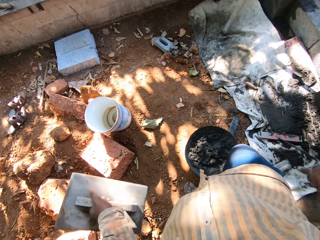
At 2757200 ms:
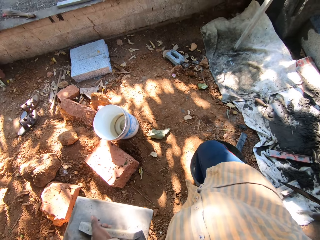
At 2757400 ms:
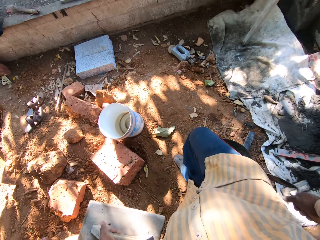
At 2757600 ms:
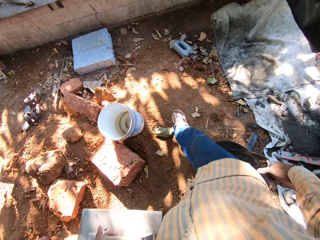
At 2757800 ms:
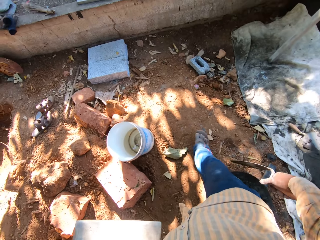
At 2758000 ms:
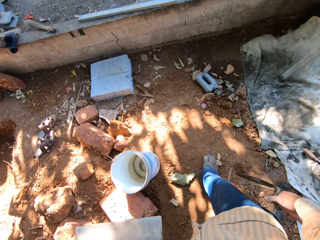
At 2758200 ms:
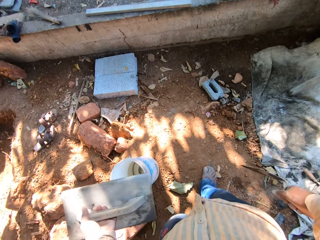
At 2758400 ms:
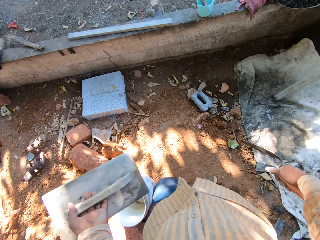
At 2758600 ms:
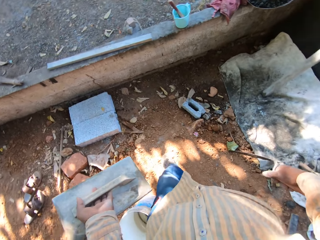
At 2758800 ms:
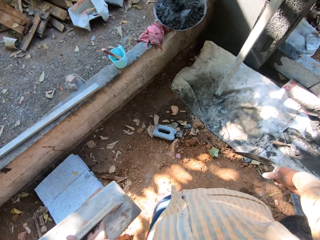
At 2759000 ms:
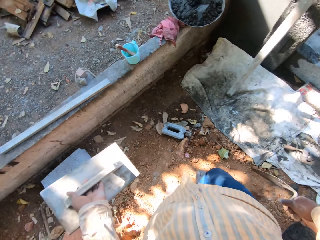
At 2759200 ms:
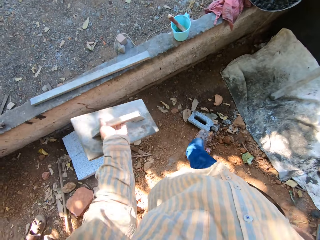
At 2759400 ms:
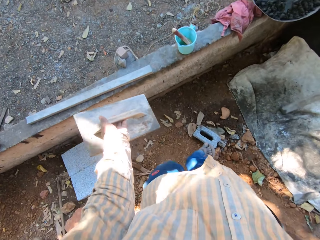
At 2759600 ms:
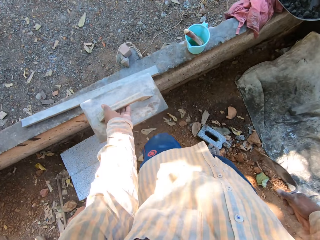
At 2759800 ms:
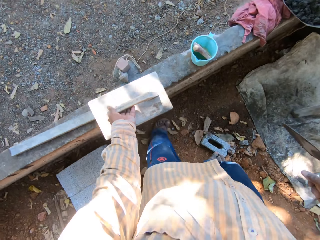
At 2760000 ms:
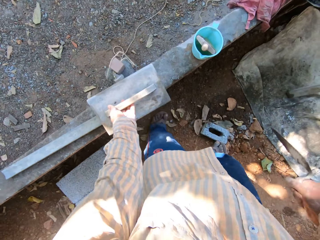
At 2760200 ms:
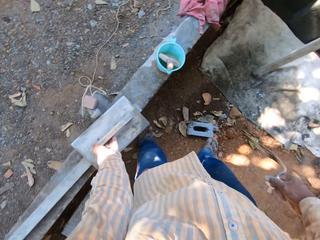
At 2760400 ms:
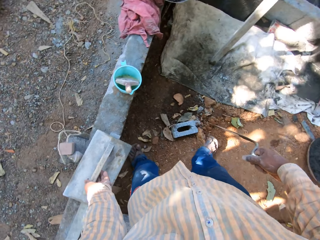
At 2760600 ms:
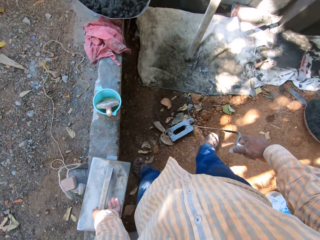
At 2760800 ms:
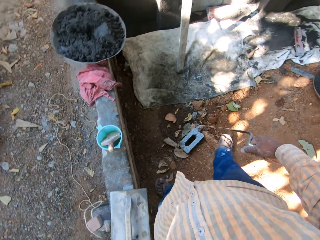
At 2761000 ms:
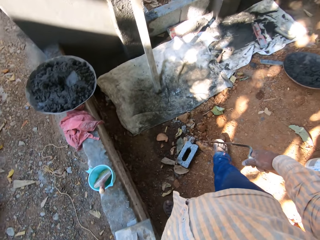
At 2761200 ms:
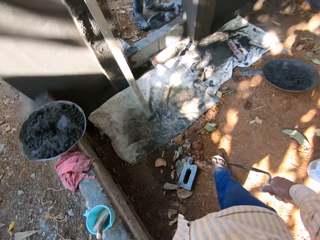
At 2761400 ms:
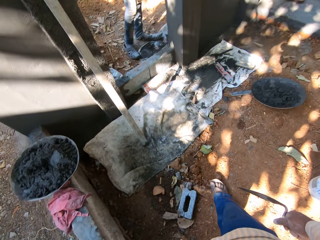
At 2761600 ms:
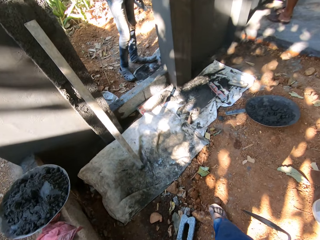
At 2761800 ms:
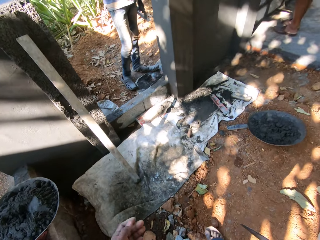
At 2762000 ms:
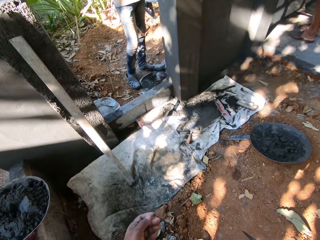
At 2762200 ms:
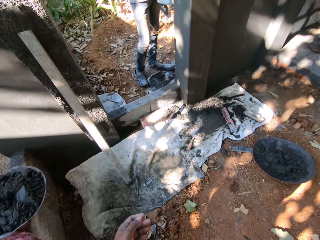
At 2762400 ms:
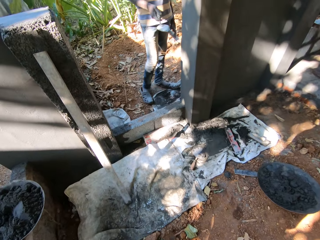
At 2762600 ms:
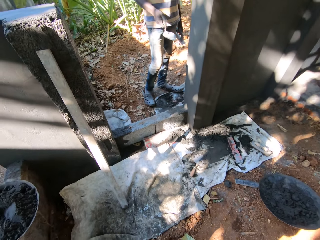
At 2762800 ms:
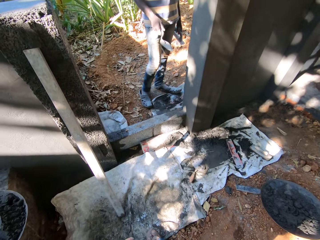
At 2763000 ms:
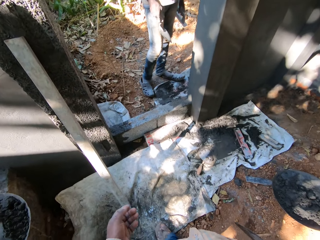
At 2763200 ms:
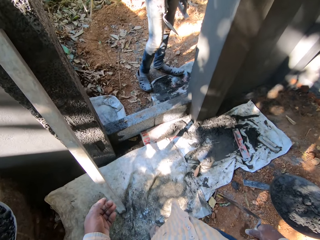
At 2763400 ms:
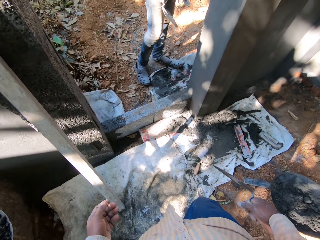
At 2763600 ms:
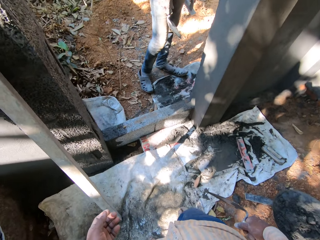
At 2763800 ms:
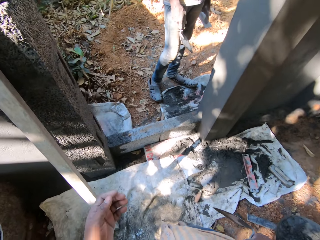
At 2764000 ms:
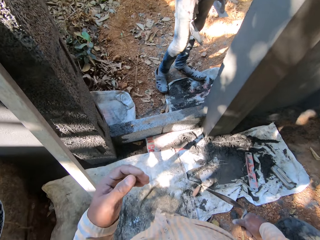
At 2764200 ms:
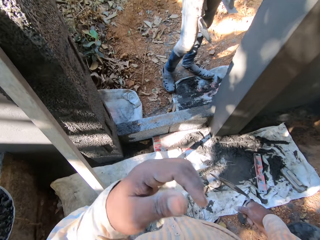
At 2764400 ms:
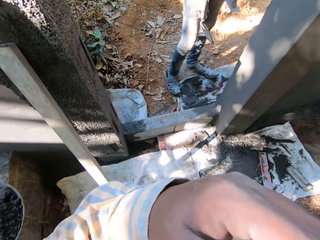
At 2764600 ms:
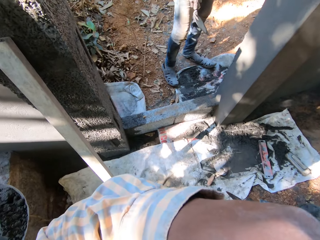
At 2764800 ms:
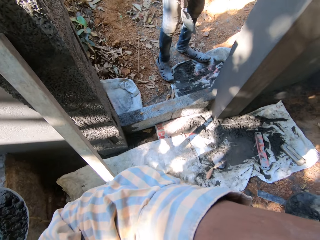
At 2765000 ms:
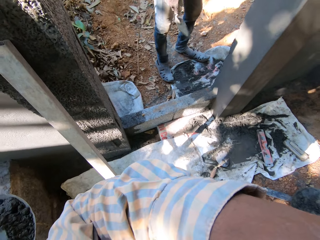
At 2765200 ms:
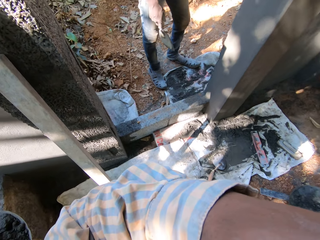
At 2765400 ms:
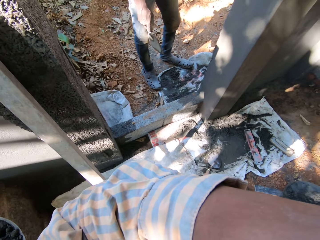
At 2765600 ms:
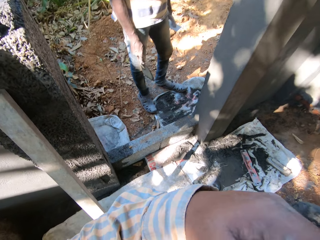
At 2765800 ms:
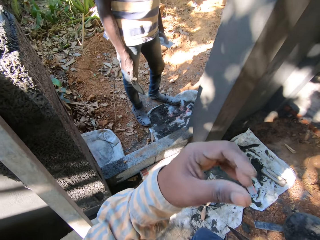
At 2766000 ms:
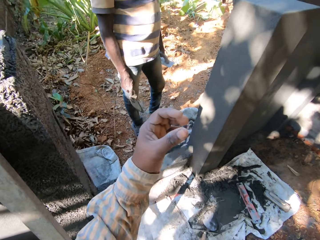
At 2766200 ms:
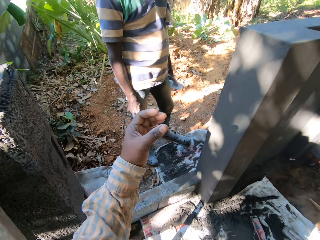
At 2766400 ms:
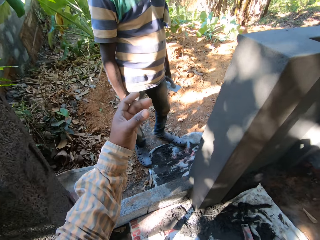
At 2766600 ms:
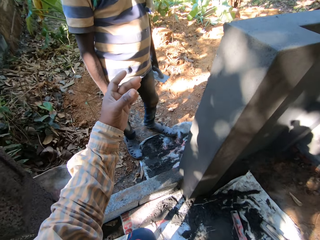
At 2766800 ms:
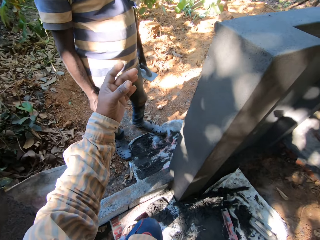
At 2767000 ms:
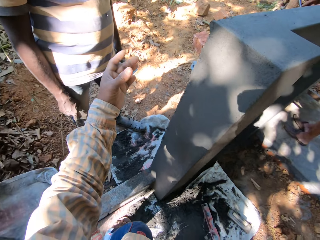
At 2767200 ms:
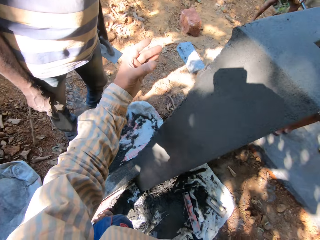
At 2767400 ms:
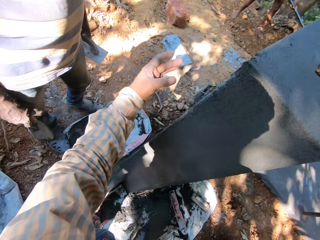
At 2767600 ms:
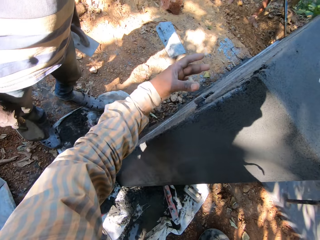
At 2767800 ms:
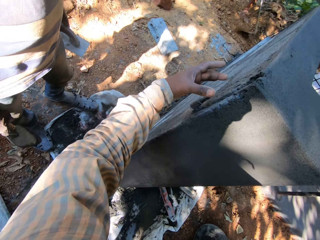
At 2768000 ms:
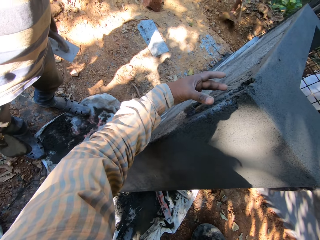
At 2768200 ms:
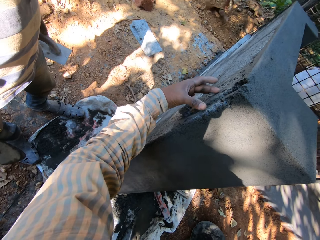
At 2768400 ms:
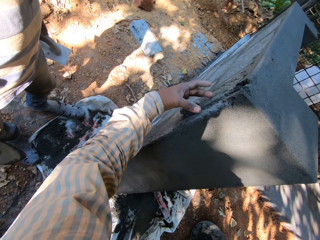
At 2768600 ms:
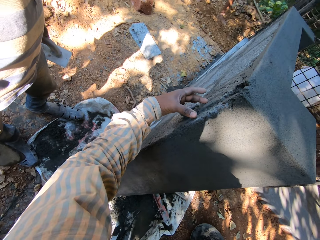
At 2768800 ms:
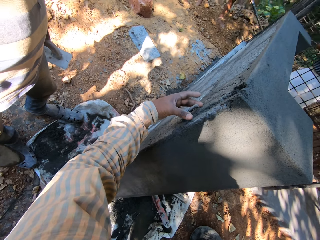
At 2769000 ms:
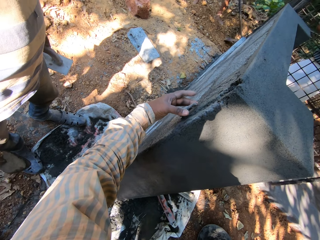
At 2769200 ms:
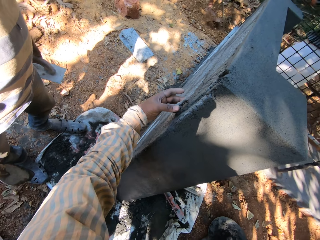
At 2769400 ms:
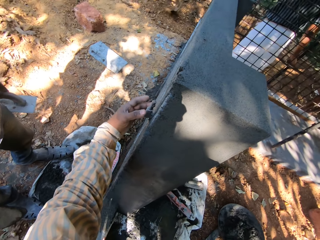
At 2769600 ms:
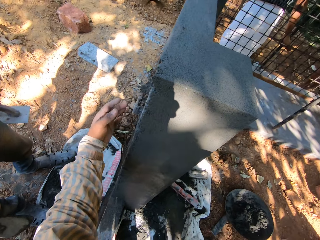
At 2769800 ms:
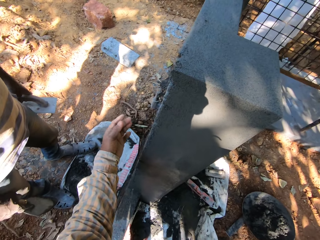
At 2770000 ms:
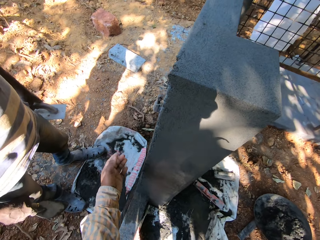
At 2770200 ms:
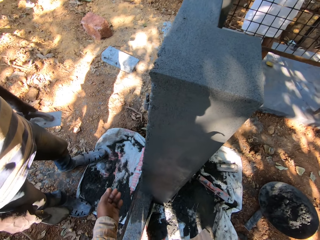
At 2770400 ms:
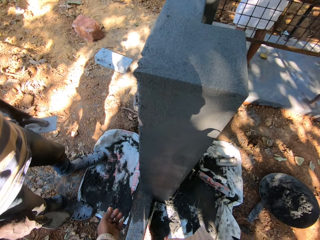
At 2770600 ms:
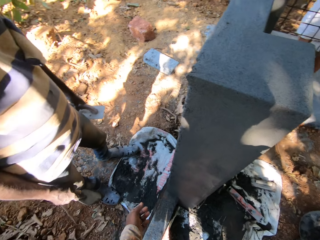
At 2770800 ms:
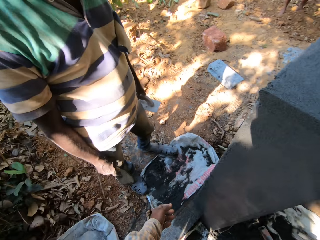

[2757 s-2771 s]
The camera wearer walks. He drops the wooden trowel on a wall with his left hand. He raises his hand up. He touches the wall with his left hand.

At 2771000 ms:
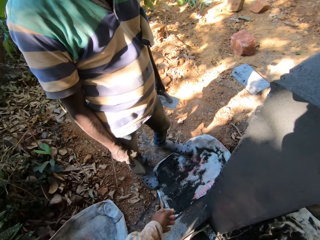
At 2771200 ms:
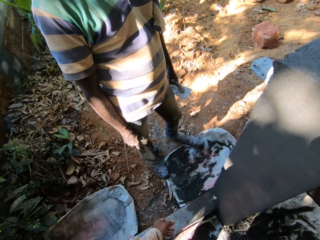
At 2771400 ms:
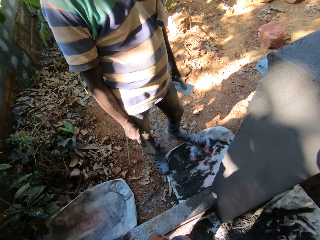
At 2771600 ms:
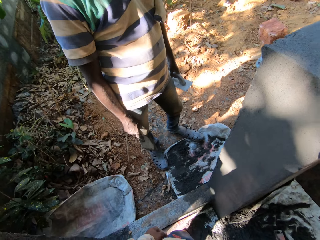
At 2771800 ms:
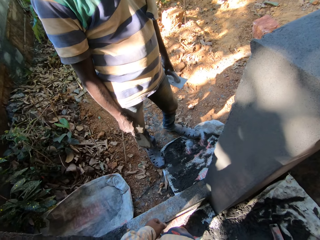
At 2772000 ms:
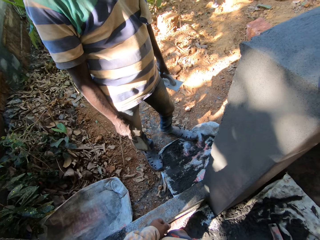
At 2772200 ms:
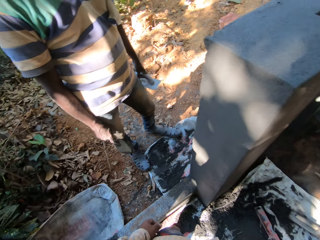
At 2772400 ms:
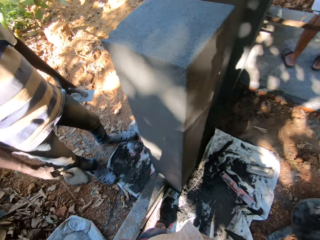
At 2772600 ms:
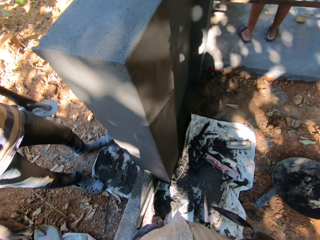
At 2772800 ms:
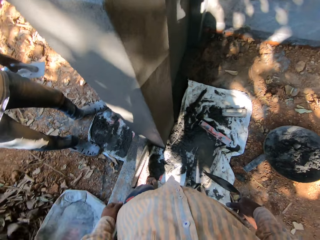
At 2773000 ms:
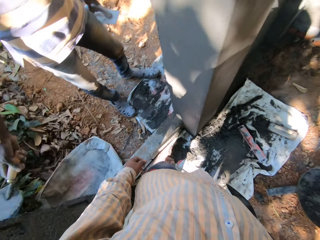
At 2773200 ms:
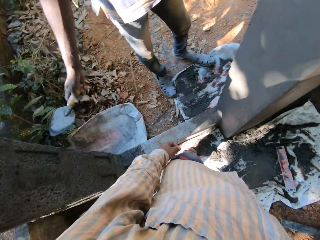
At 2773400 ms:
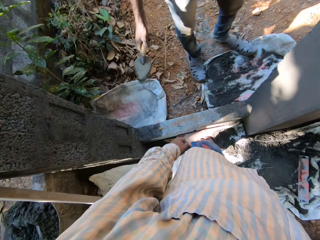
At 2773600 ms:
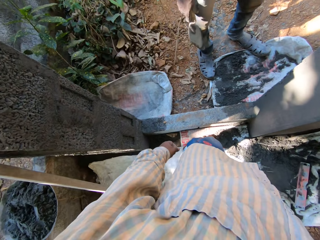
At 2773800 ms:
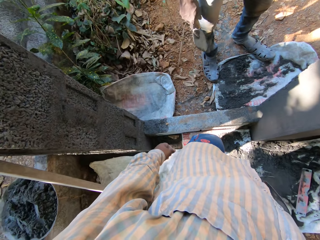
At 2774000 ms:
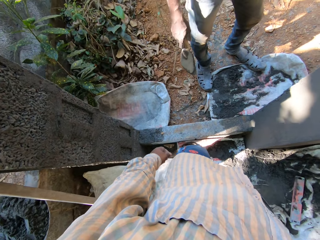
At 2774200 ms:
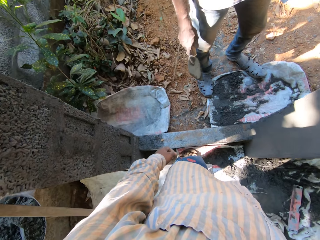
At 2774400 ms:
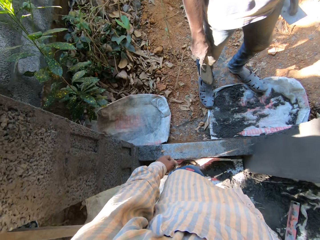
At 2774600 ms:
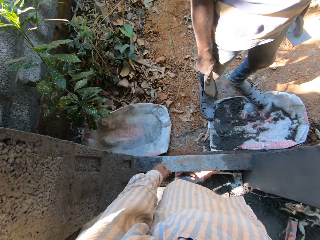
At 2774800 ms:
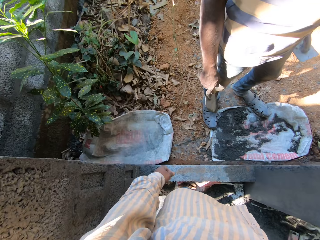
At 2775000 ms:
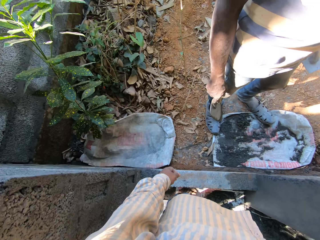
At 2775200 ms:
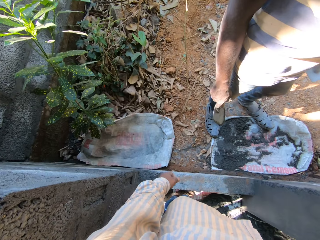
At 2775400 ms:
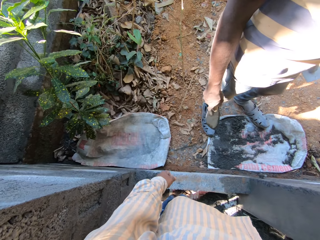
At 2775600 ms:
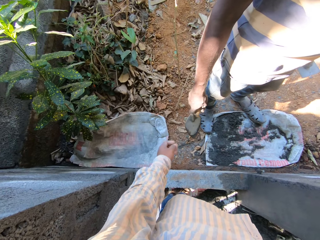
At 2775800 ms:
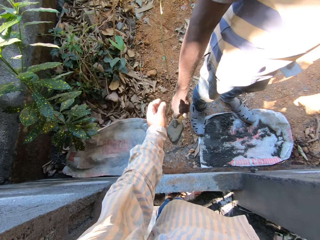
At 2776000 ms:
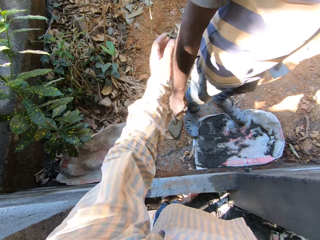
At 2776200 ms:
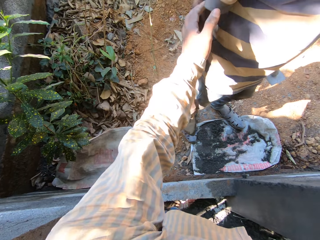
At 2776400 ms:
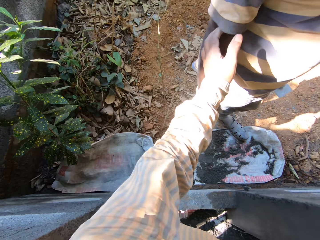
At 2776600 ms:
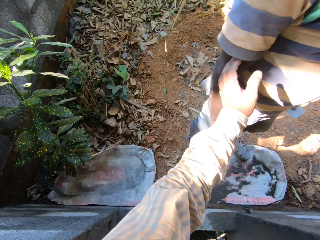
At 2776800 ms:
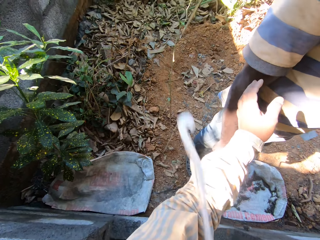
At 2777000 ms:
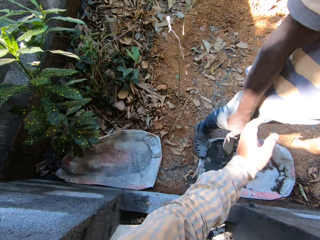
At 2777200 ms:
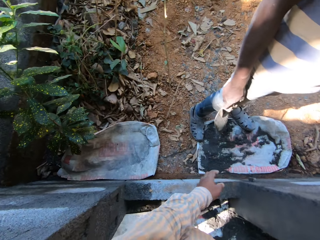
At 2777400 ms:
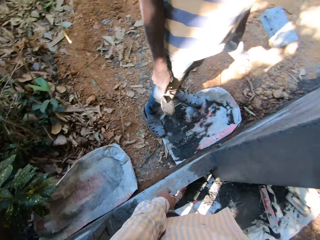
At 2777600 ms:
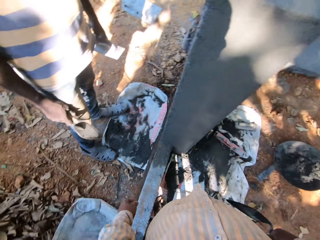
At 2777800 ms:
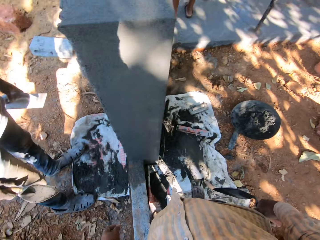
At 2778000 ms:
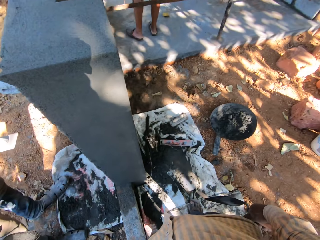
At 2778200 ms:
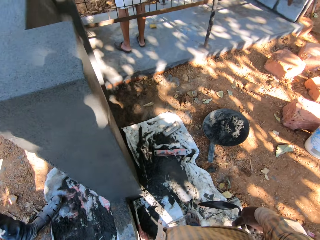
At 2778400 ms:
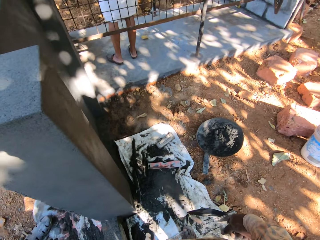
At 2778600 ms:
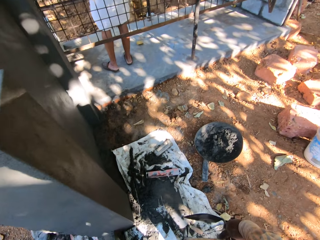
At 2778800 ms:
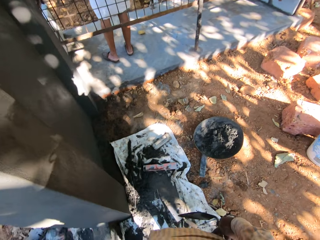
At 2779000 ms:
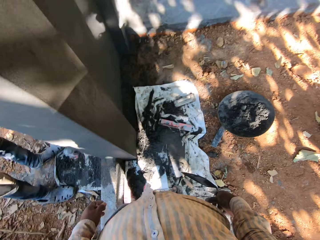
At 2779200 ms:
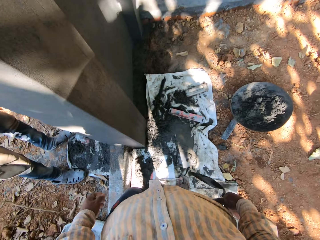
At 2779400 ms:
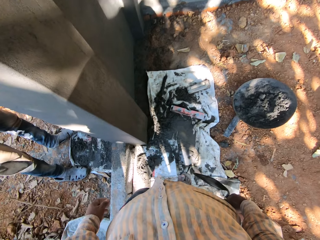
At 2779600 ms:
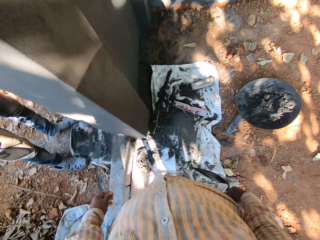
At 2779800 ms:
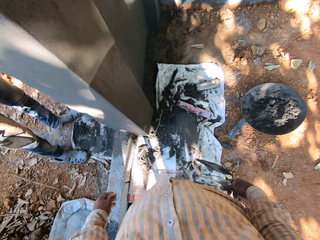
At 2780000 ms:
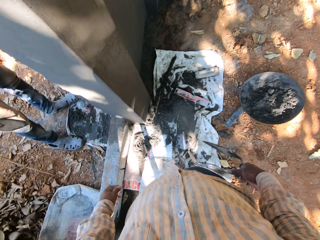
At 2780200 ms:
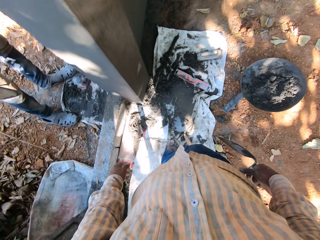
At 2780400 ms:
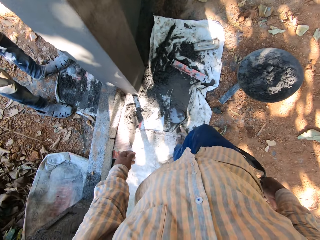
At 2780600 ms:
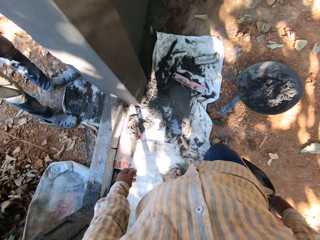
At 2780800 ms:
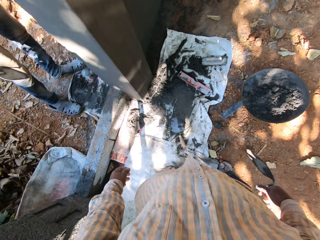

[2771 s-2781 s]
The camera wearer looks around. The man hits the wall with a trowel with his right hand. The camera wearer touches the man with his left hand. He spits on the floor.
